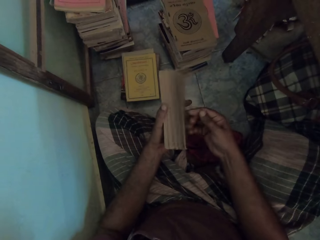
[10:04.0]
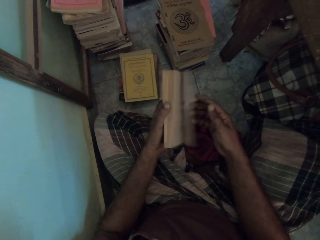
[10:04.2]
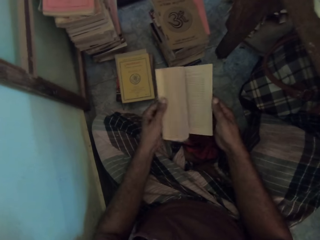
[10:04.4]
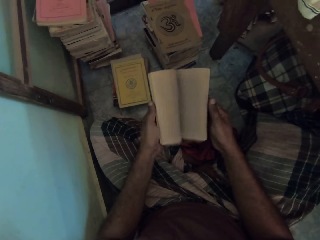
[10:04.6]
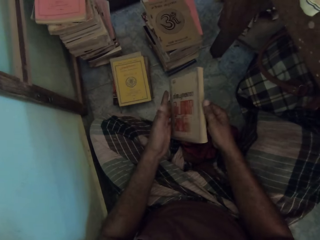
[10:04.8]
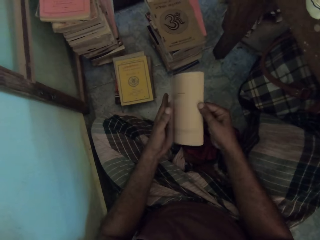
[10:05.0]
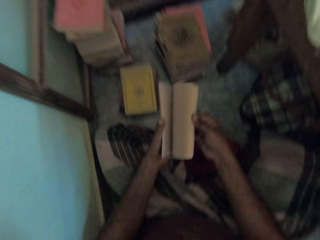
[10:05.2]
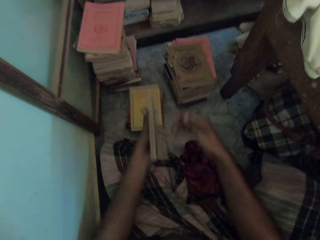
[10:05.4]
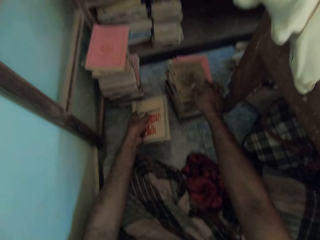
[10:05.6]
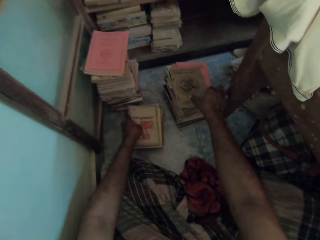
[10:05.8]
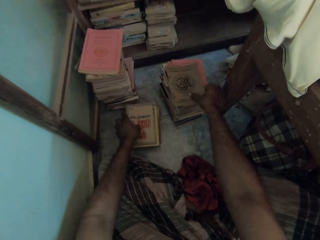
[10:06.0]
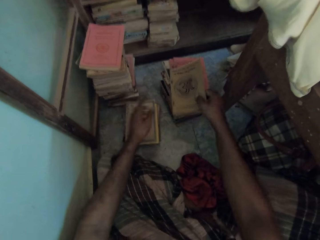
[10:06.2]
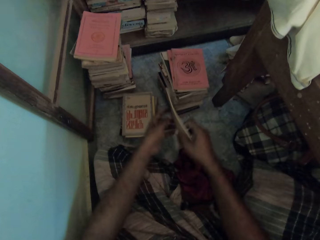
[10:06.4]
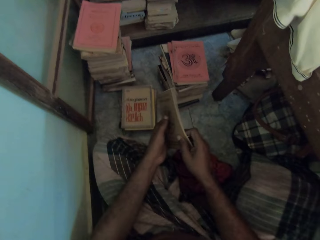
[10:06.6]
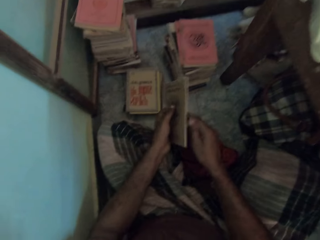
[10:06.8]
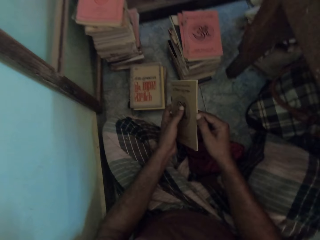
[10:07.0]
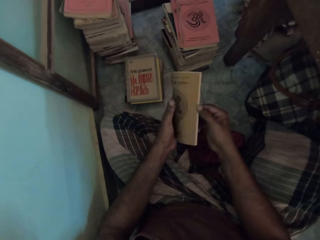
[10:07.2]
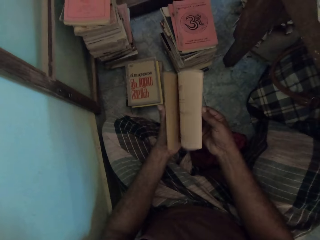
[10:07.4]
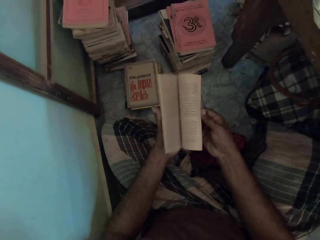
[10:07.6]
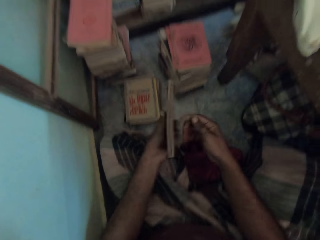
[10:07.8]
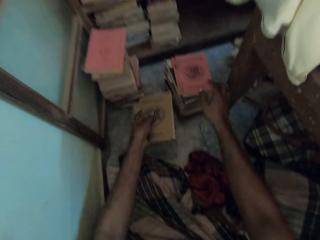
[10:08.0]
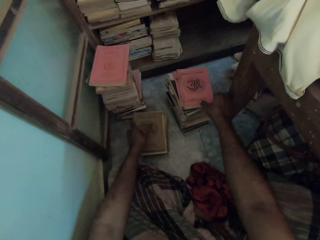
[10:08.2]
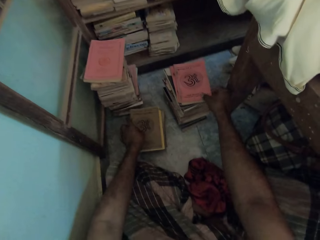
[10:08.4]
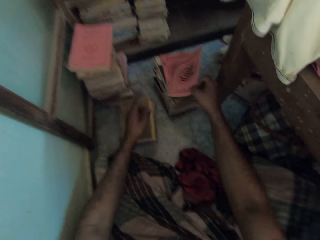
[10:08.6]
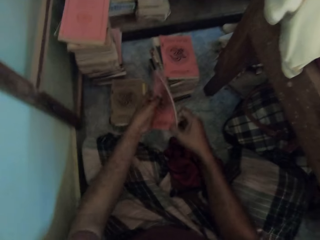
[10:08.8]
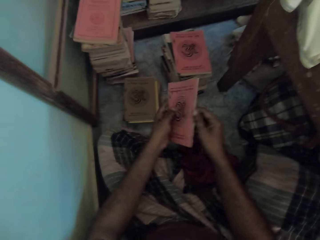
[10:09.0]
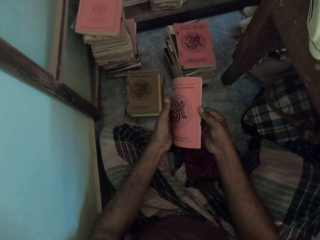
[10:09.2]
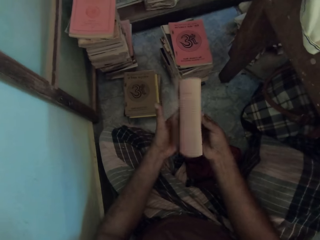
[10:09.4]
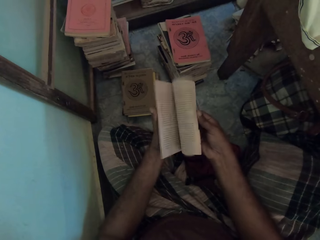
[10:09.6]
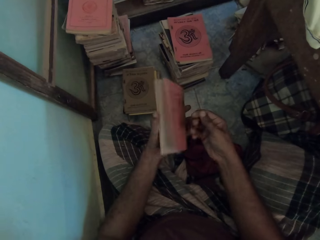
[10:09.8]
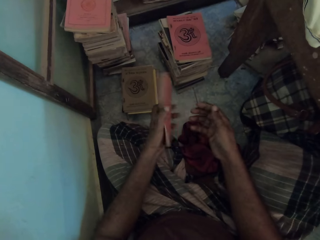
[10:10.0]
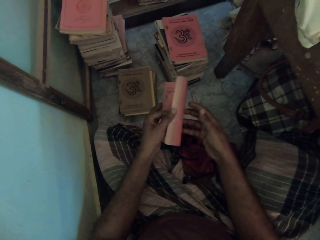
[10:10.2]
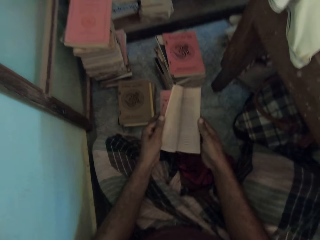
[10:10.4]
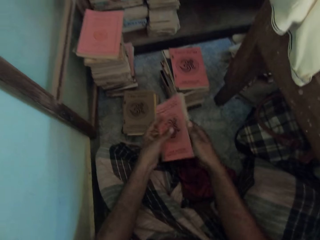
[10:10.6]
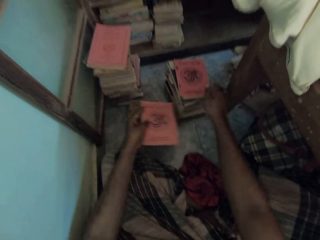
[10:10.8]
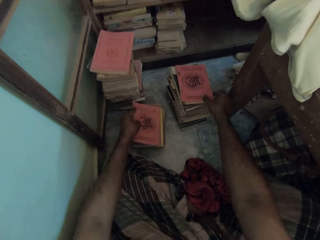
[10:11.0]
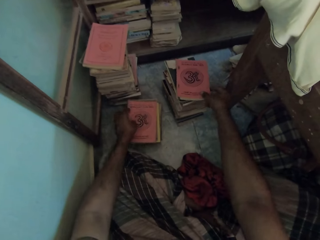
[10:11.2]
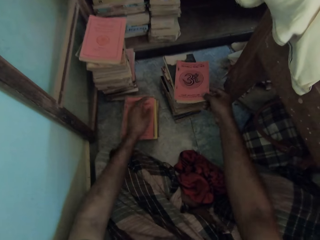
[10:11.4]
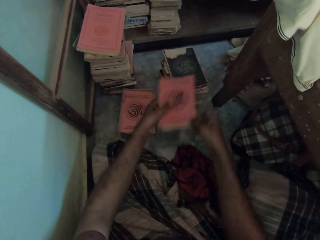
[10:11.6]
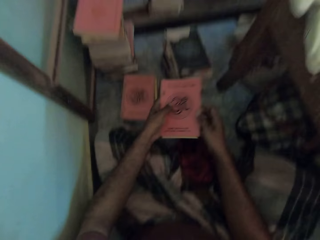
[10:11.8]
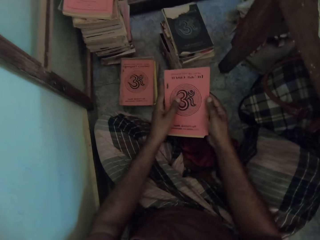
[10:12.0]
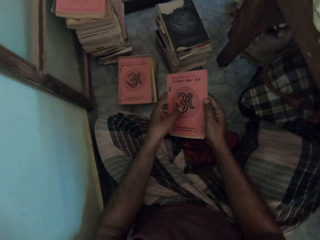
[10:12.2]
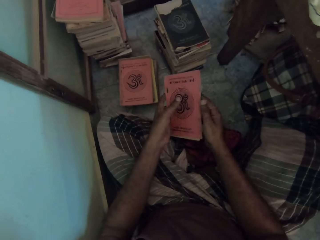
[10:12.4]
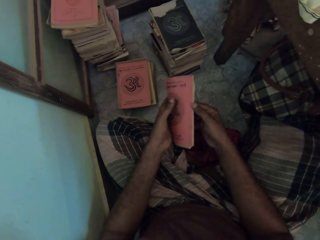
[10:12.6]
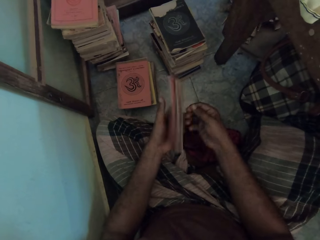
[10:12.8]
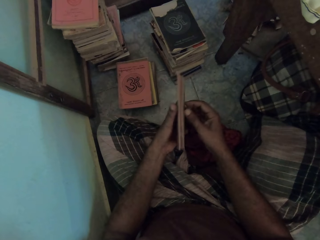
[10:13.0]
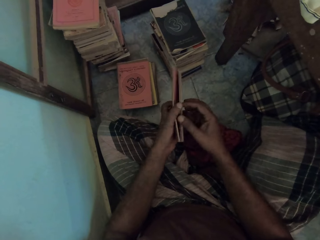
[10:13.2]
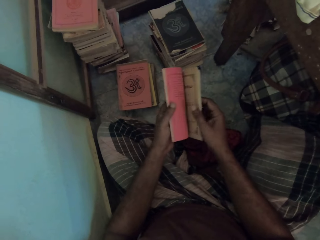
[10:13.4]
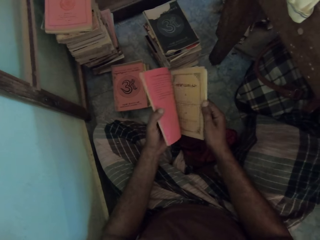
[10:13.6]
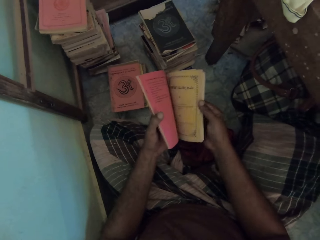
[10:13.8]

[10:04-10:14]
The camera wearer flips the pages of the book with his left hand. He flips the pages of the book with his right hand. He puts the book on the stack of books with his left hand and picks up a book from the stack of books on the floor with his right hand. He holds the book with his left hand. He flips the pages of the book with his right hand. He puts the book on the stack of books with his left hand and picks up a book from the stack of books on the floor with his right hand. He holds the book with his left hand. He flips the pages of the book with his right hand. He flips the pages of the book with his left hand. He puts the book on the stack of books with his left hand and picks up books from the stack of books on the floor with his right hand. He holds the book with his left hand.

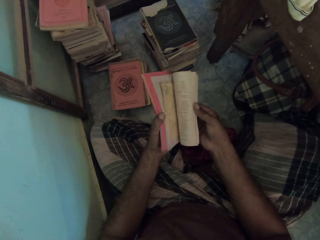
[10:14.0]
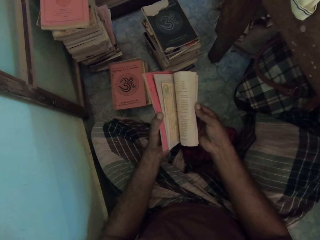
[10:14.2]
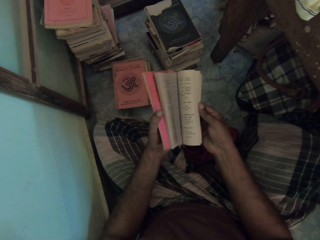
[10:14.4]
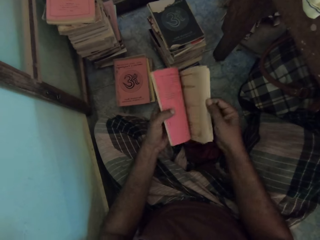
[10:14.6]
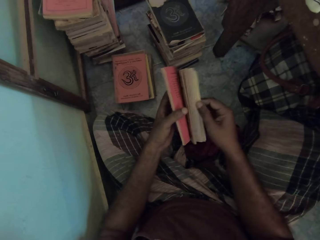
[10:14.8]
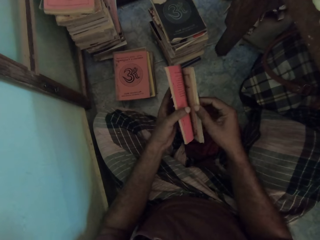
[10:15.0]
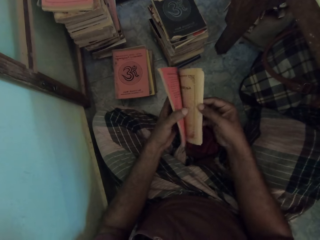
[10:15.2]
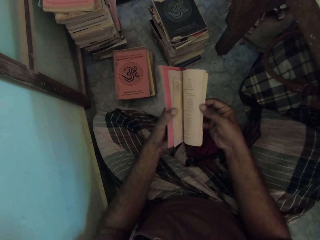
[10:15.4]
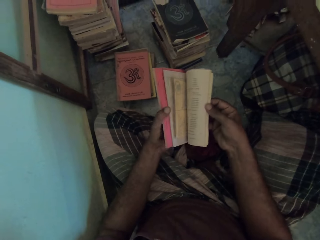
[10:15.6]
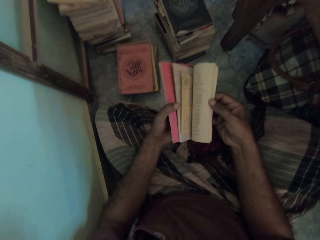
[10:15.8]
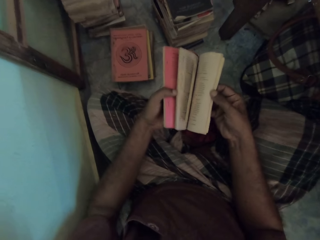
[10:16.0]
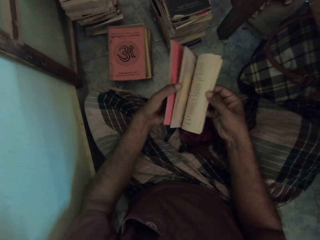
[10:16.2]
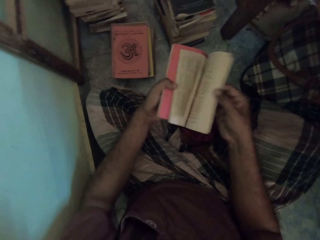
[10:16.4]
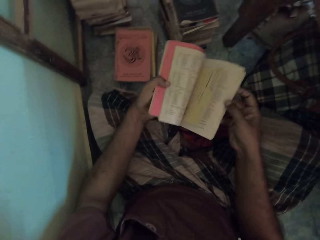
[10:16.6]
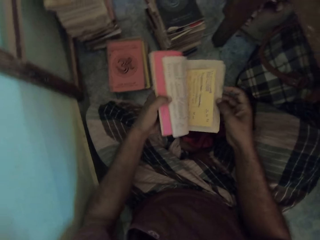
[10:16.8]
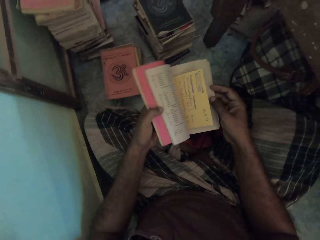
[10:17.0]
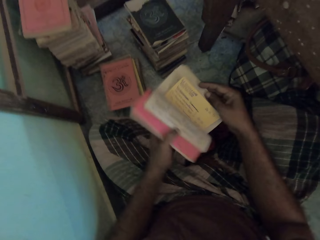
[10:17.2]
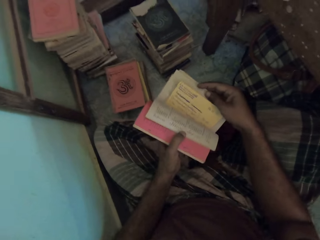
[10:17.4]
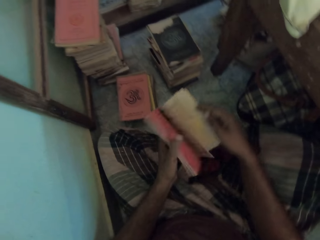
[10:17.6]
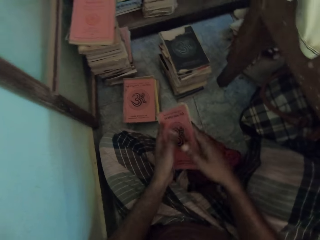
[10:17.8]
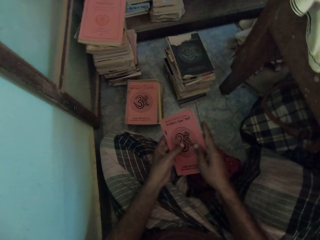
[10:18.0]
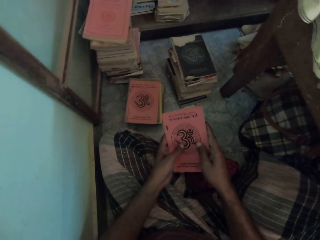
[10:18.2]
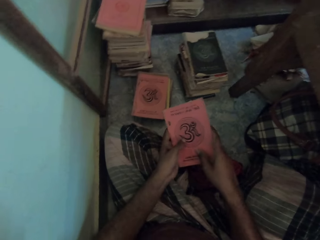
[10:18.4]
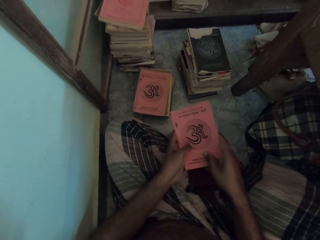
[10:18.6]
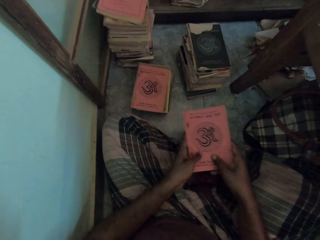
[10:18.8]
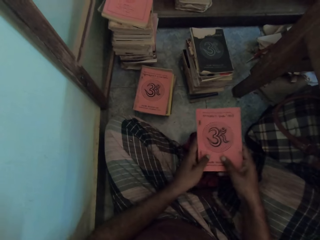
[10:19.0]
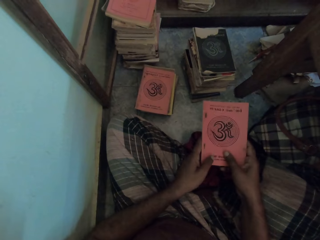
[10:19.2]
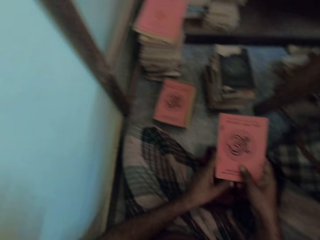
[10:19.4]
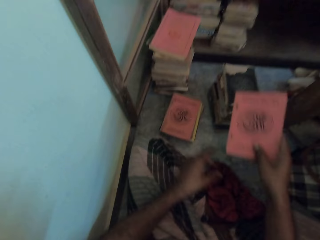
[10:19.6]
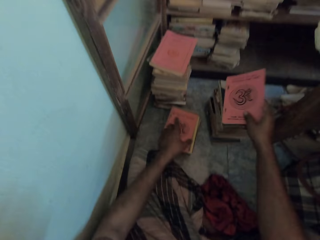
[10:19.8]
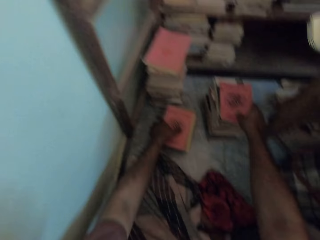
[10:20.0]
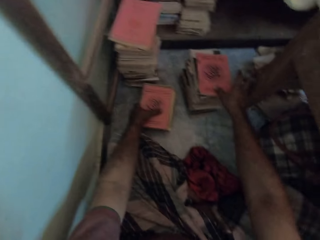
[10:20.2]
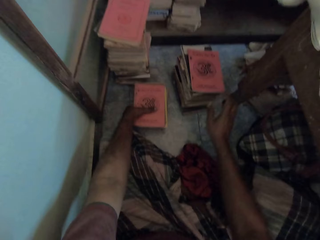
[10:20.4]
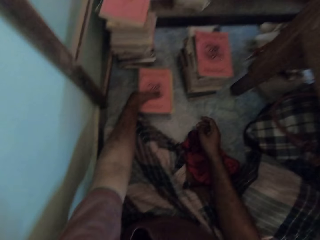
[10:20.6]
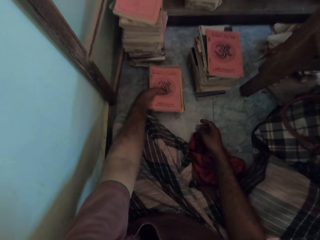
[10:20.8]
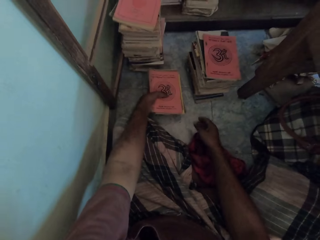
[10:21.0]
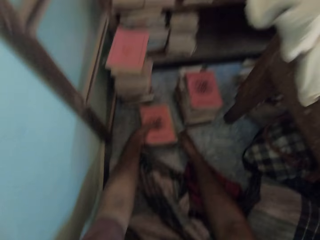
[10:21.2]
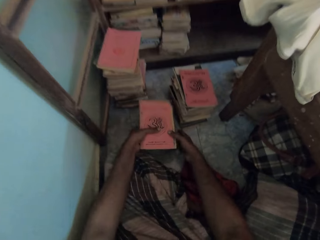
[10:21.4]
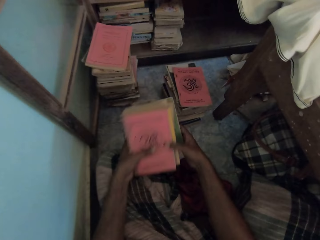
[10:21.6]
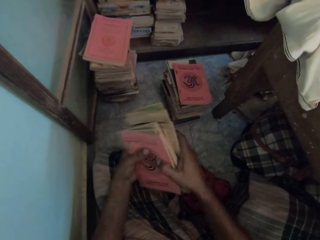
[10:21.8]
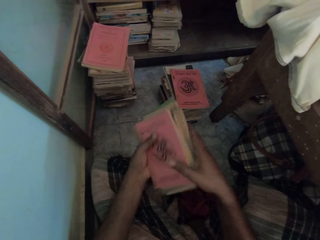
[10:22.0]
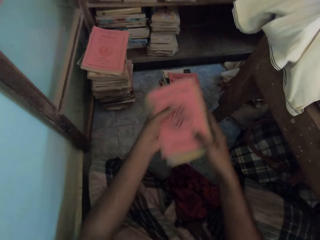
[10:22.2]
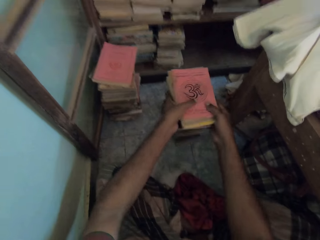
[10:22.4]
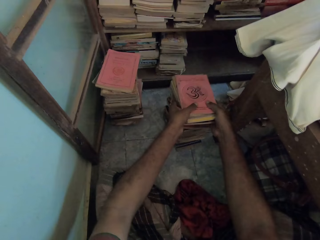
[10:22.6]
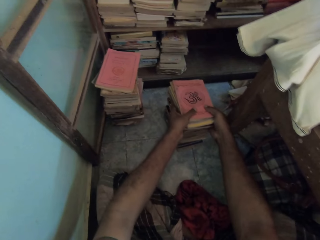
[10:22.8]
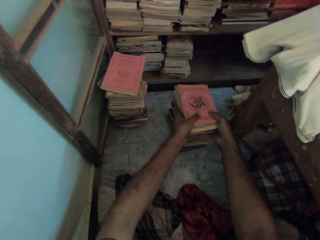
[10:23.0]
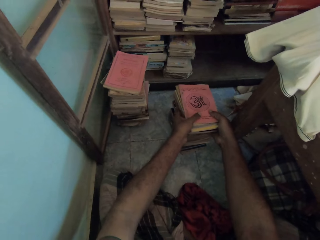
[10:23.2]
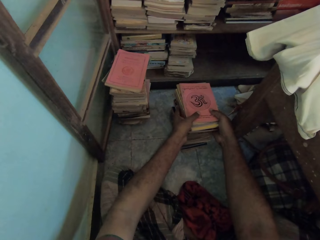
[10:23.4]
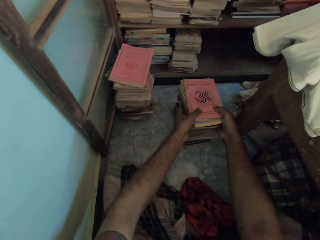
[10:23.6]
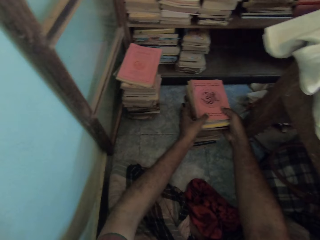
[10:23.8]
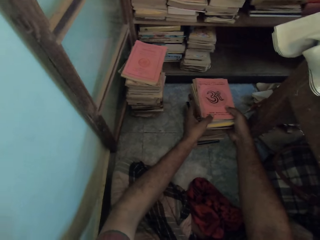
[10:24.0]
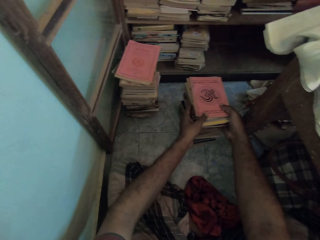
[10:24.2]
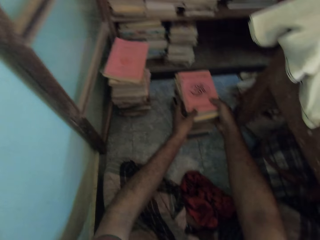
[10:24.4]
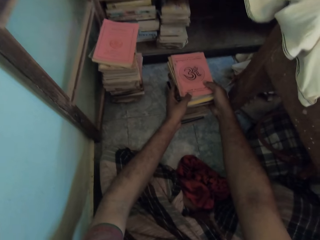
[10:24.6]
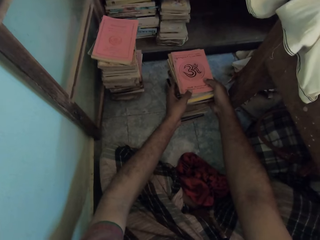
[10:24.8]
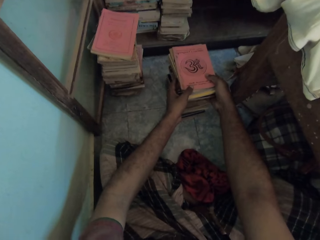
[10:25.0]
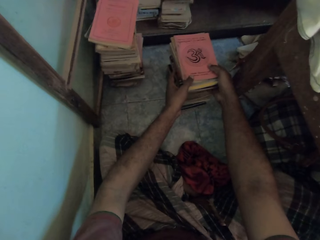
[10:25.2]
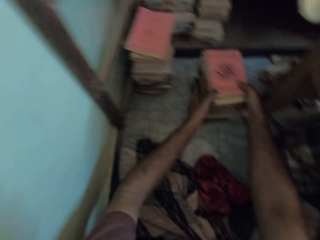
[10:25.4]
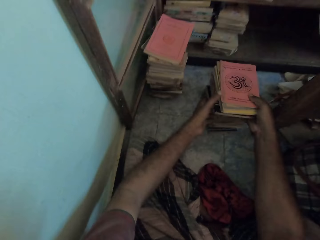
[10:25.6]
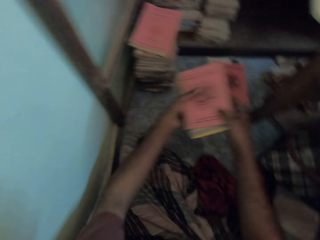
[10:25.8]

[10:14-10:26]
The camera wearer flips the pages of the book with his right hand. He opens the book with both hands. He turns the book. He closes the book with both hands. He puts the books on the stack of books with his right hand. He picks up the stack of books from the floor with his left hand. He holds the books with his right hand. He puts the books on the stack of books on the floor with both hands. He takes the books from the stack of books with both hands.
